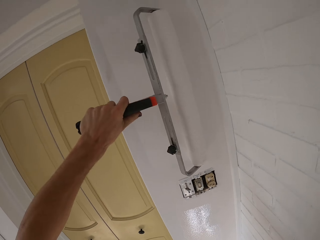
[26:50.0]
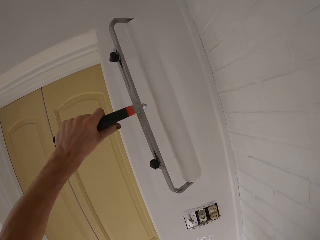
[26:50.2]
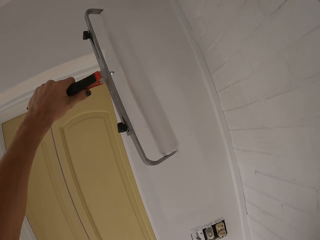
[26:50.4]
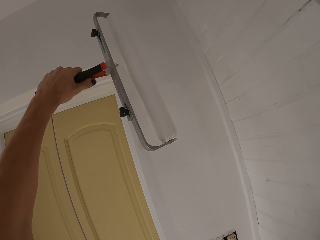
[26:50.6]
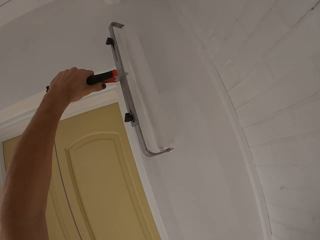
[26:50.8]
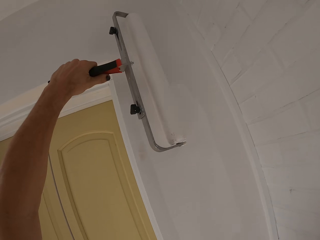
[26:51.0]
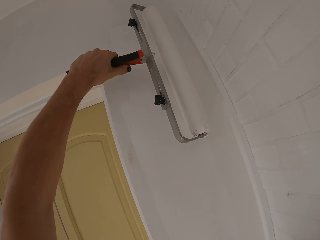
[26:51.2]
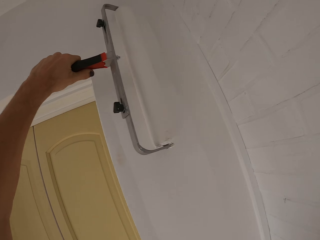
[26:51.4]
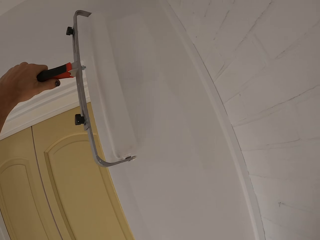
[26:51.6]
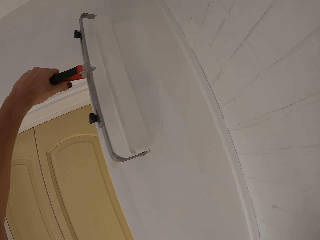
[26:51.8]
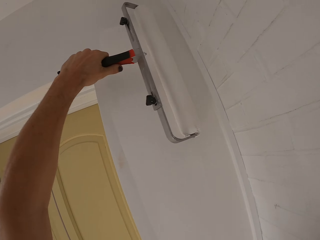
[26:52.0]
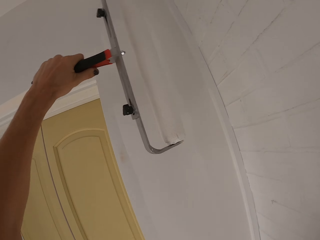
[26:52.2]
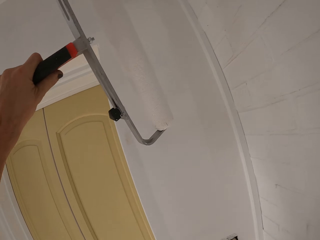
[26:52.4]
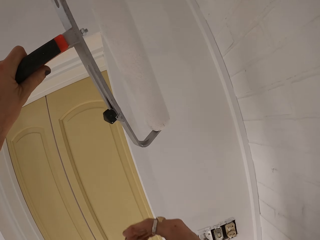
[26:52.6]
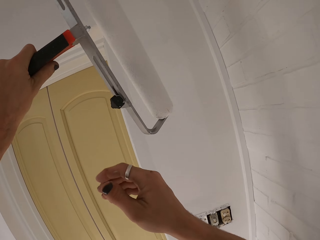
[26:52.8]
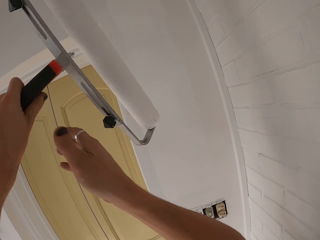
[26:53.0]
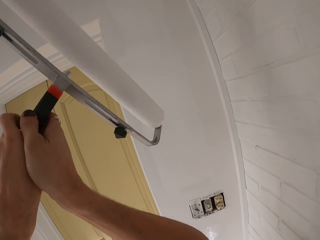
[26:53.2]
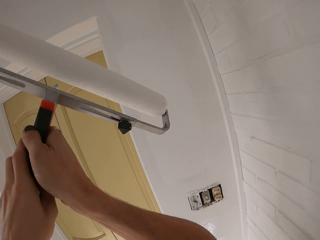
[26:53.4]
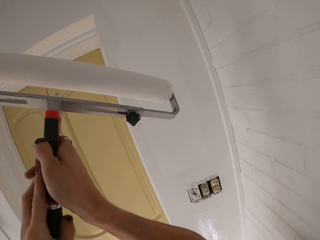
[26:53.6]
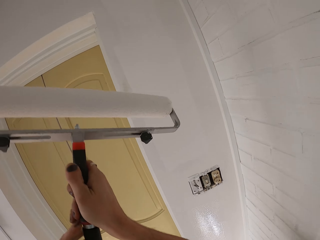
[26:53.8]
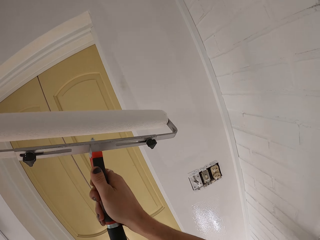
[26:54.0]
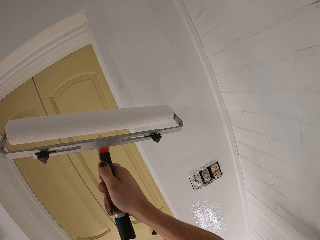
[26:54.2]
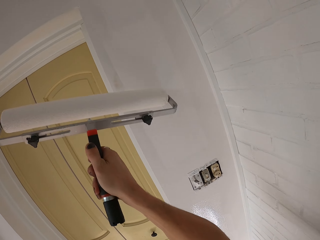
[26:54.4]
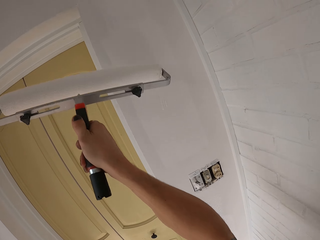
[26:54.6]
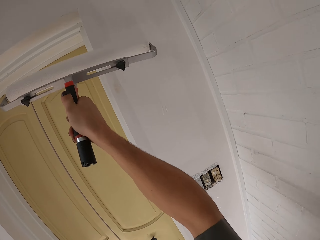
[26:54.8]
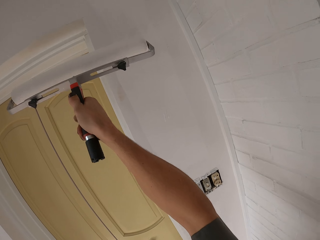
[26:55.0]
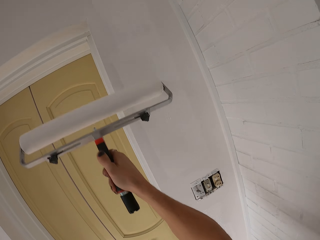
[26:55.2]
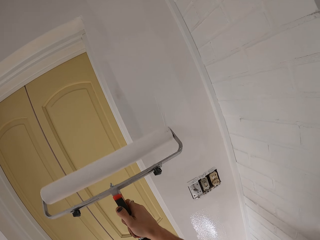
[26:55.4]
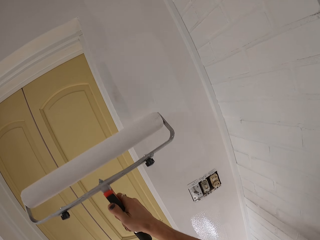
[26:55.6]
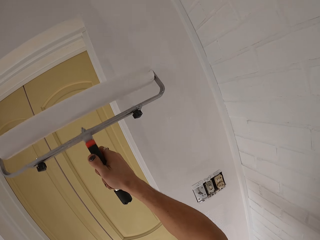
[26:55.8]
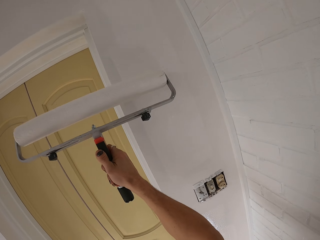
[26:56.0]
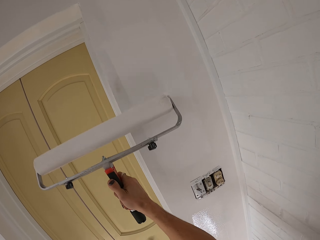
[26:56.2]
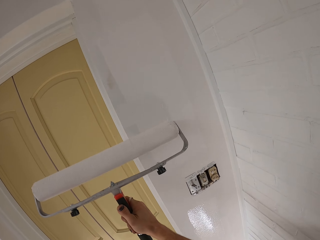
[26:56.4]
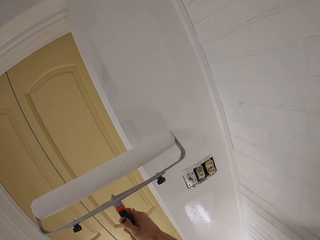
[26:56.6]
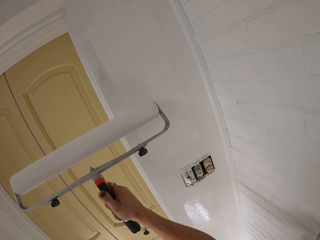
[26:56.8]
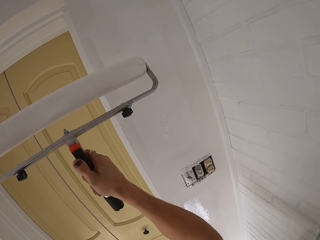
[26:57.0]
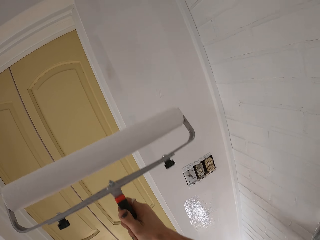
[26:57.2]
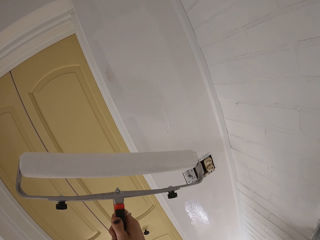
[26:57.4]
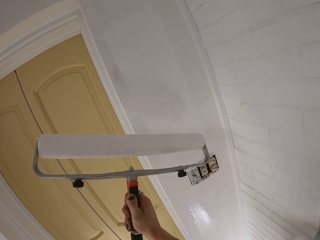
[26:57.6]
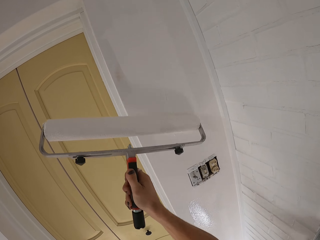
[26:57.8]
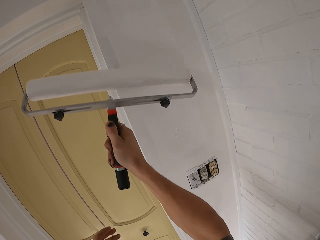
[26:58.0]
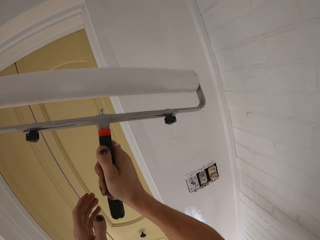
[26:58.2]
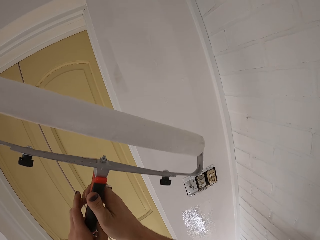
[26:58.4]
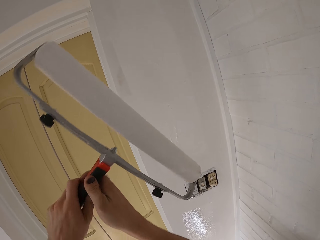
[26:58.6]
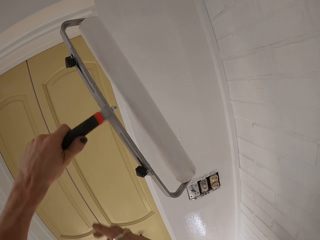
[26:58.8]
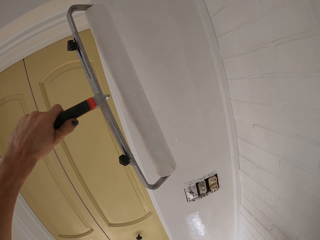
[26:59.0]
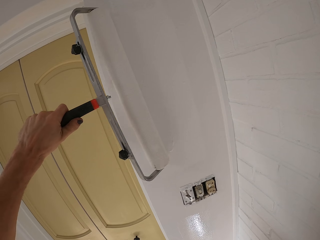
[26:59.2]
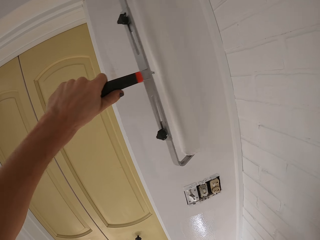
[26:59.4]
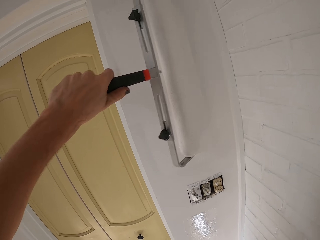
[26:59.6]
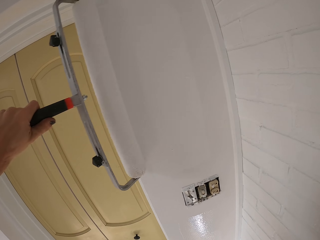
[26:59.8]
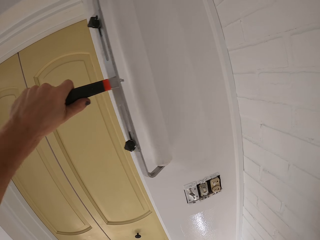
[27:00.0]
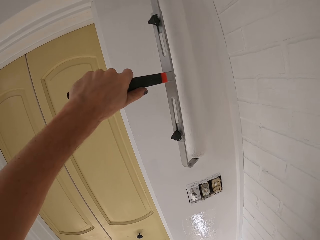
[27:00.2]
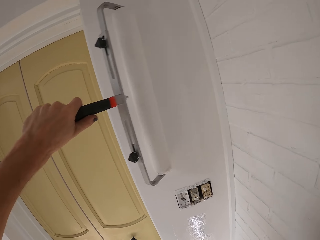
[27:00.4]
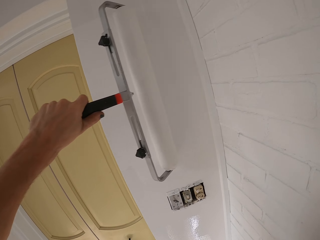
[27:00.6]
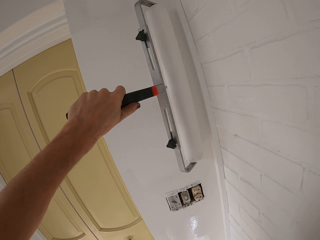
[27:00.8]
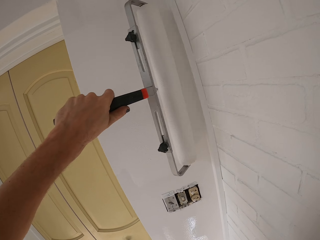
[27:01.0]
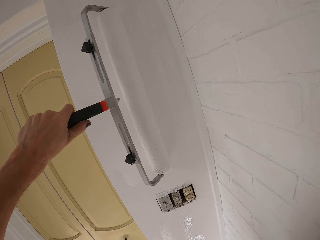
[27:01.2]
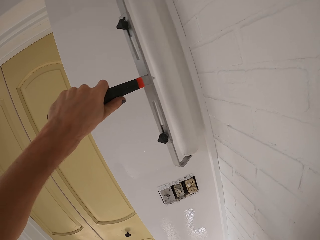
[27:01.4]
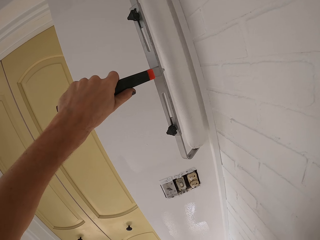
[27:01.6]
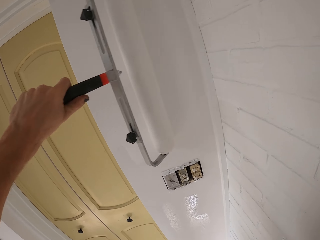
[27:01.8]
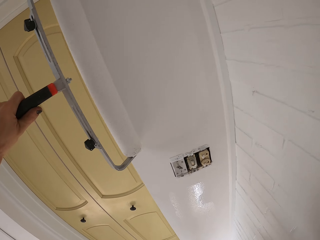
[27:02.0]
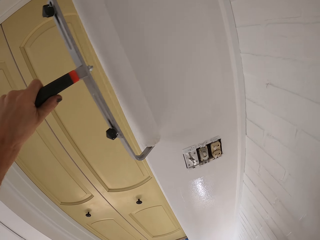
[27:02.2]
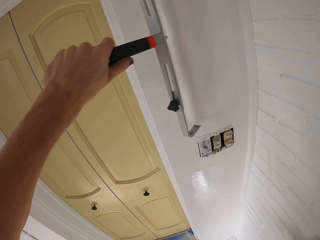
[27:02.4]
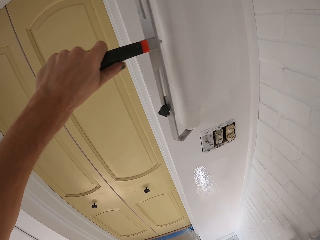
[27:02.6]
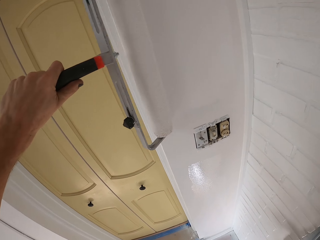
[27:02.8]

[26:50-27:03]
The camera wearer passes the paint roller on the other hand. They do so again.

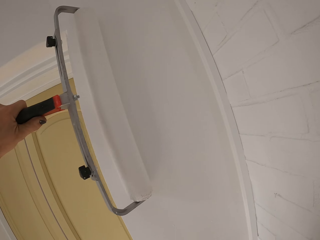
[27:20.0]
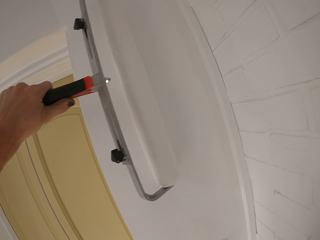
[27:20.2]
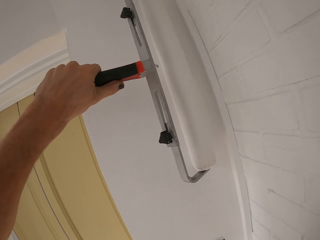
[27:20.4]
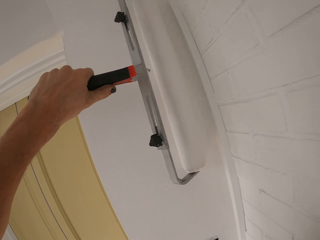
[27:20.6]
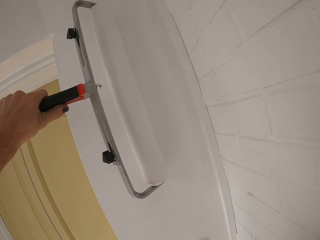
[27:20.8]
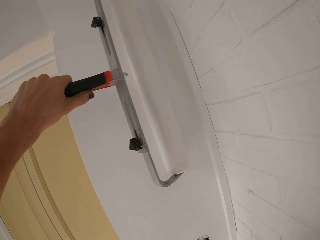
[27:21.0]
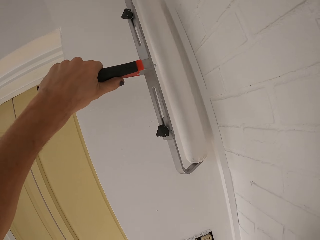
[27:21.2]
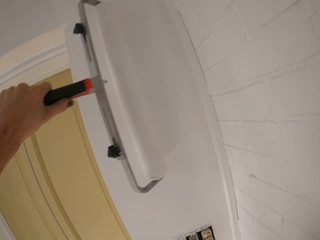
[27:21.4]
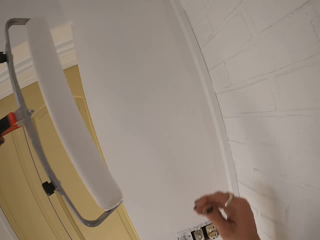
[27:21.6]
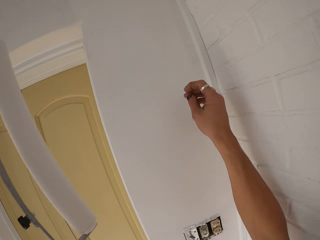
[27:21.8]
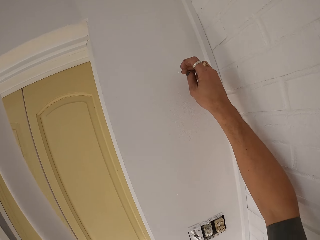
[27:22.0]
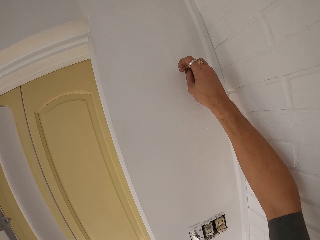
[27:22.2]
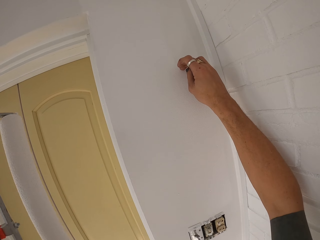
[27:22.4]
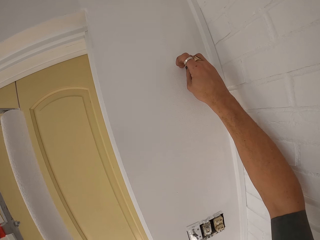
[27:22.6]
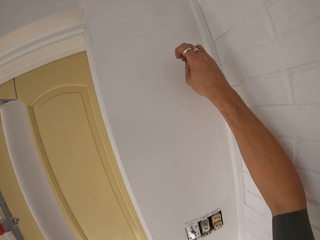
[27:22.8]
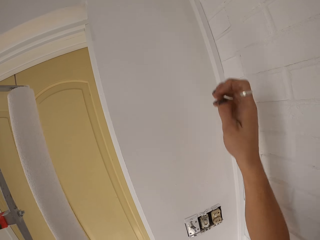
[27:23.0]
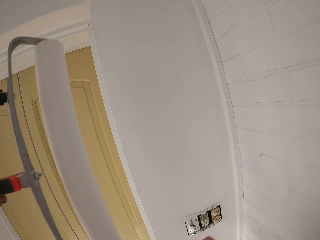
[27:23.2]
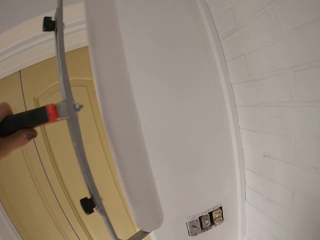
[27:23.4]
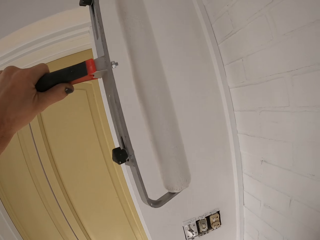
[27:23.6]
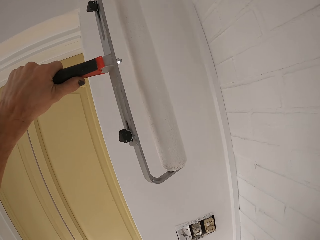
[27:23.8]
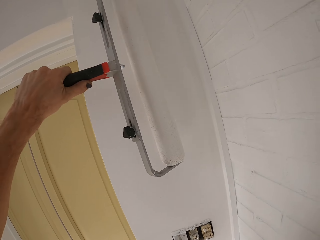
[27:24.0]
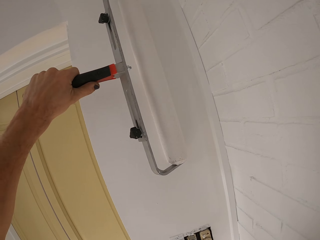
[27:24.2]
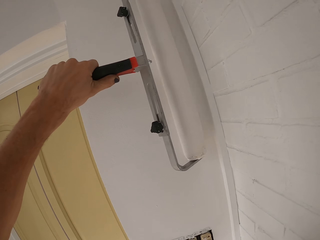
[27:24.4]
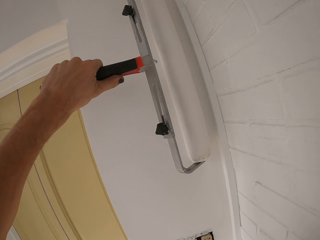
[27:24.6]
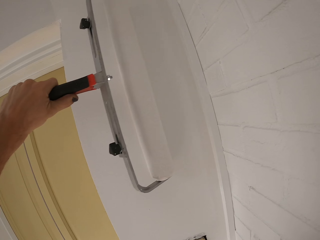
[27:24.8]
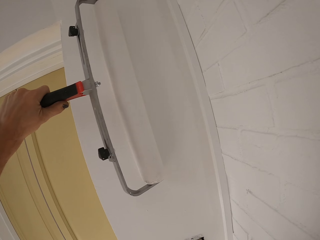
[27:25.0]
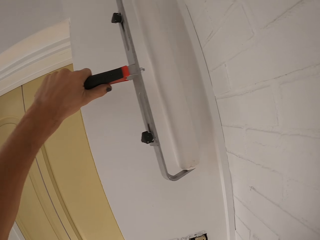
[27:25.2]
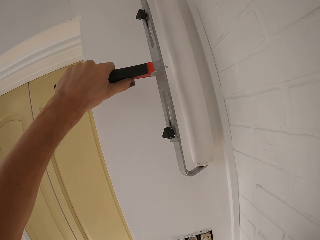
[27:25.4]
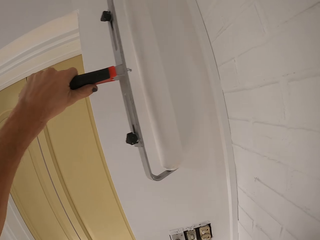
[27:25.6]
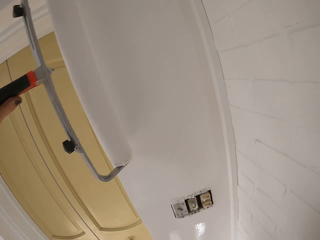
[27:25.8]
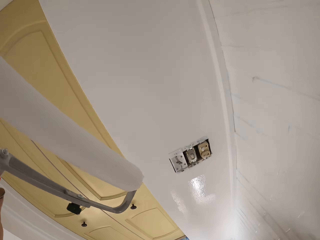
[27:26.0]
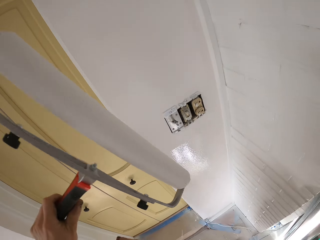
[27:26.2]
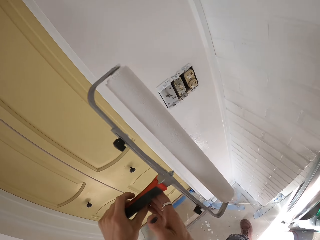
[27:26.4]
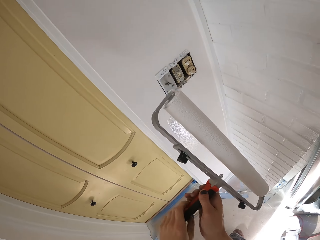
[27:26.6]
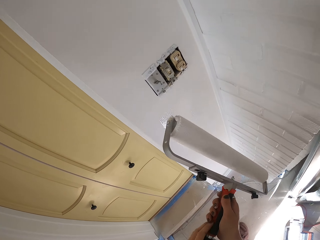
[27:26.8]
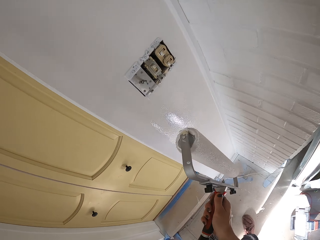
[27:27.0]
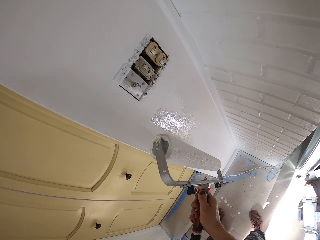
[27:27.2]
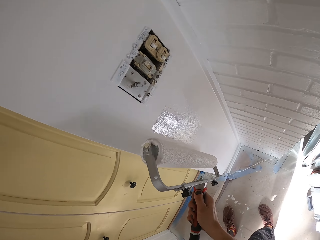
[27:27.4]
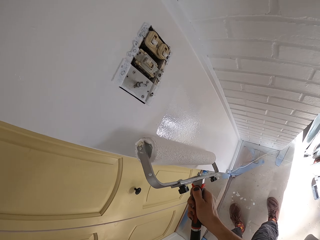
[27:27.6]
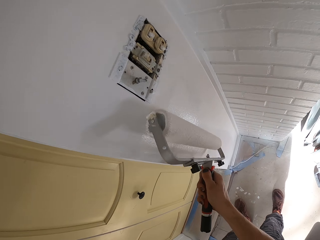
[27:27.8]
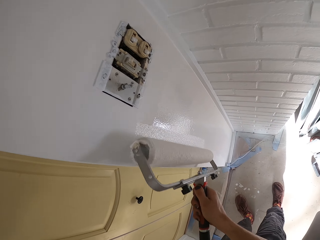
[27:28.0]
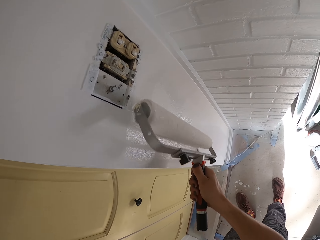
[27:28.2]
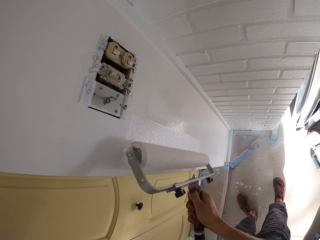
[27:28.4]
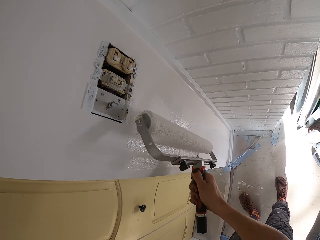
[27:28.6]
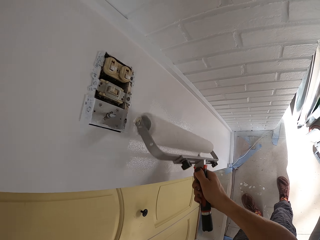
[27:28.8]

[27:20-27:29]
The camera wearer removes a stain with a finger. They scrub the wall with the hand. They paint the wall with a paint roller brush.
